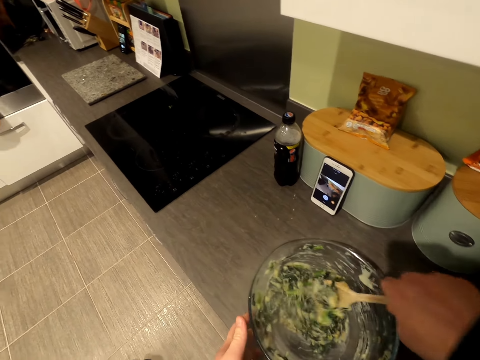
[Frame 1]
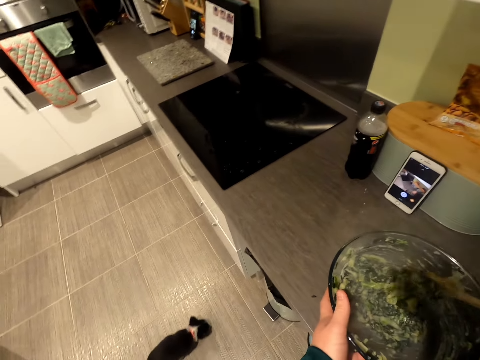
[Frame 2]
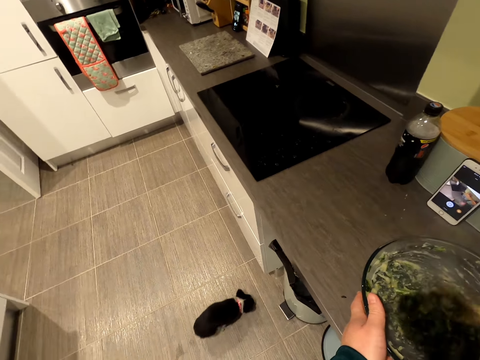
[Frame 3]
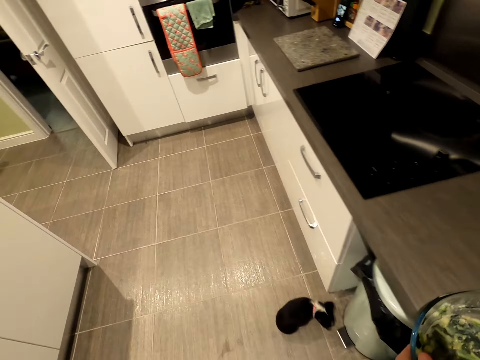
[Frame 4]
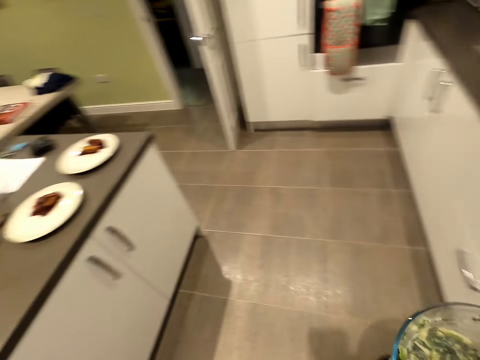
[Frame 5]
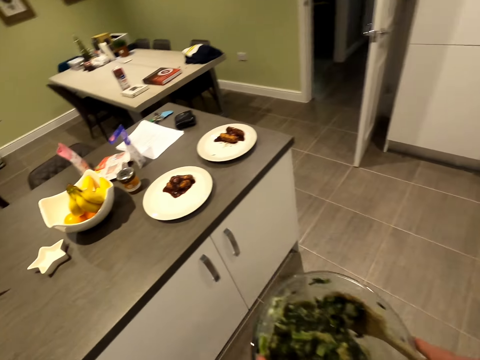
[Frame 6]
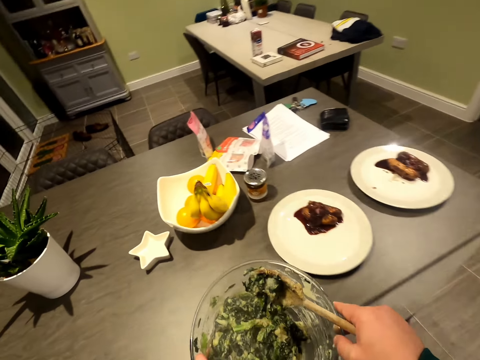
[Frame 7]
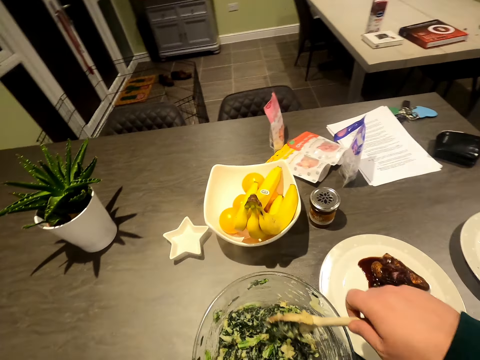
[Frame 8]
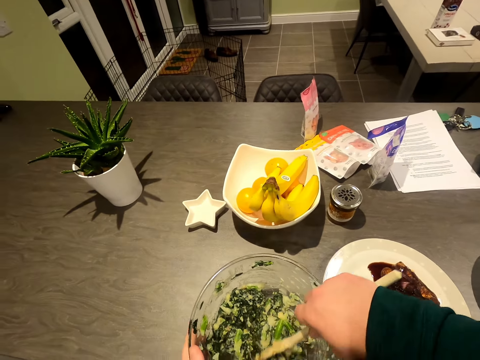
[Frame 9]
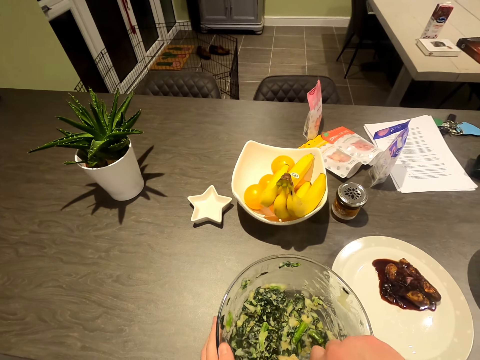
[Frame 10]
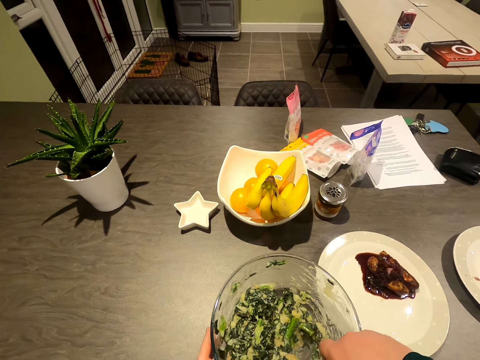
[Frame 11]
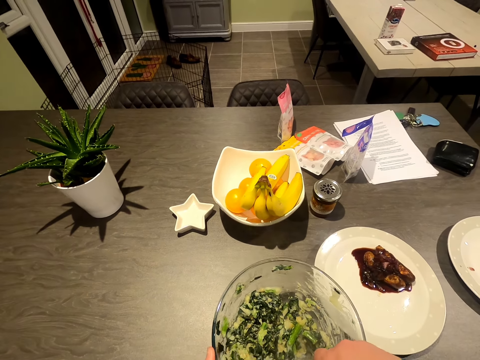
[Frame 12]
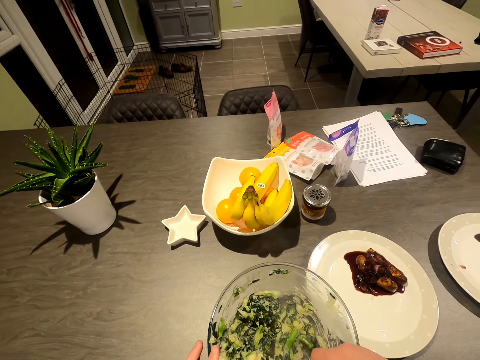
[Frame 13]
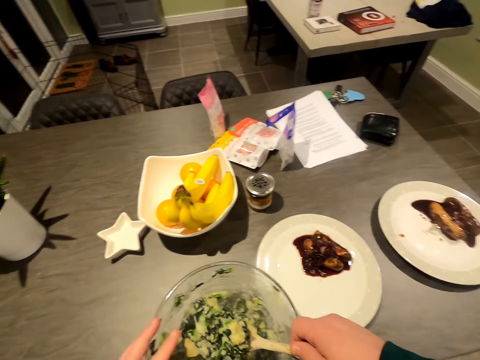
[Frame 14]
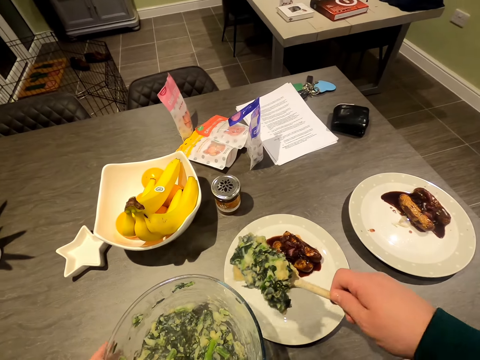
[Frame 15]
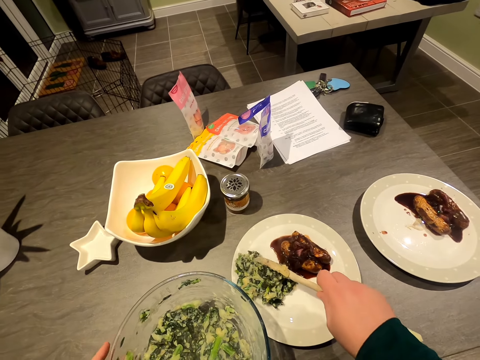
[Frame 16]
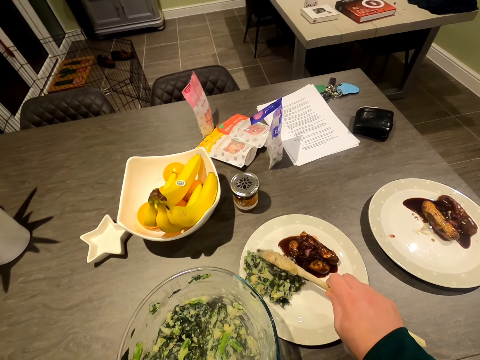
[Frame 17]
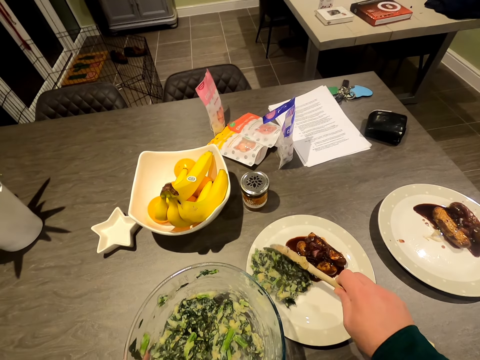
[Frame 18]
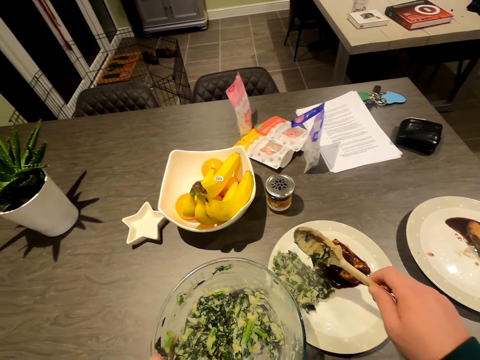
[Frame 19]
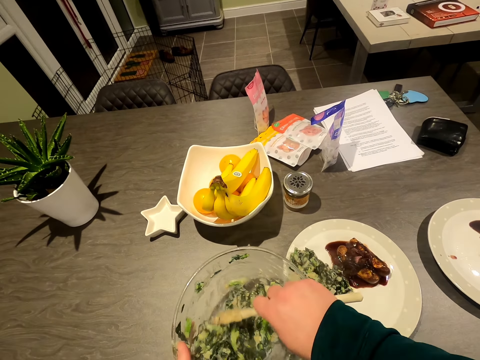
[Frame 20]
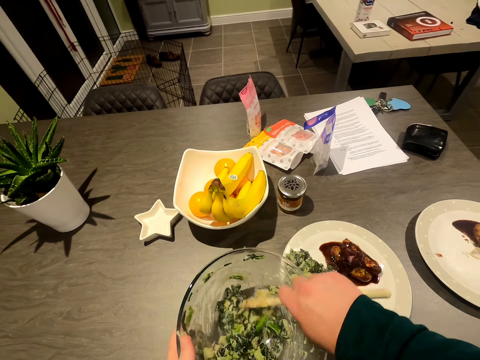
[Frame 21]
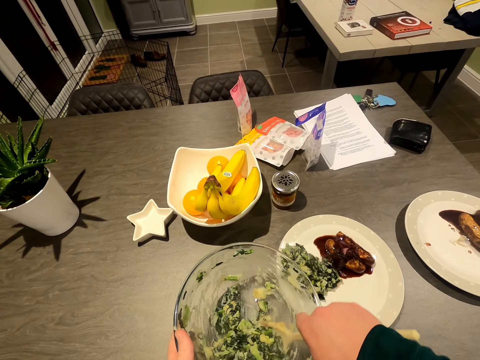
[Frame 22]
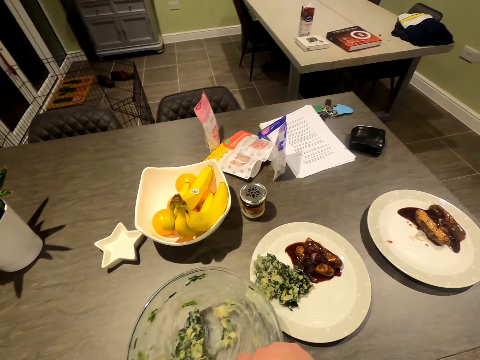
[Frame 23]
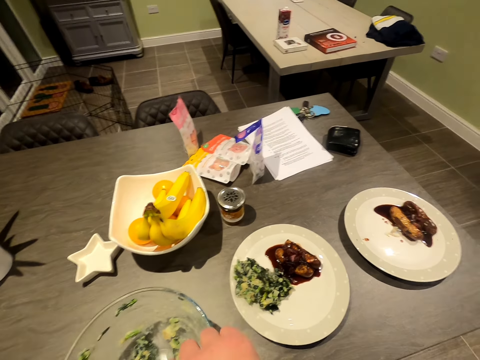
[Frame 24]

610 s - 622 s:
The camera wearer walks forward. They put the bowl with the vegetable on the table. They scoop the mashed vegetable. They serve food. They put it in the plate.

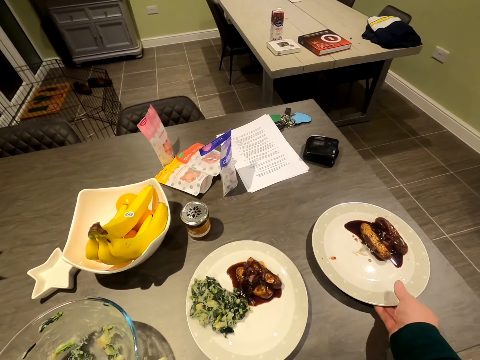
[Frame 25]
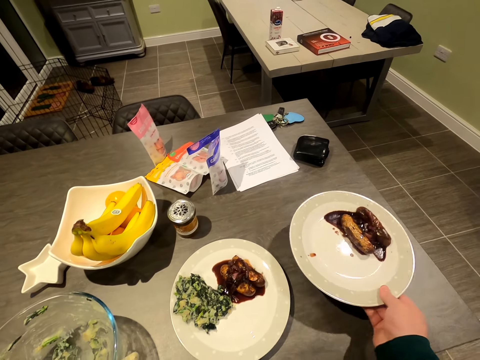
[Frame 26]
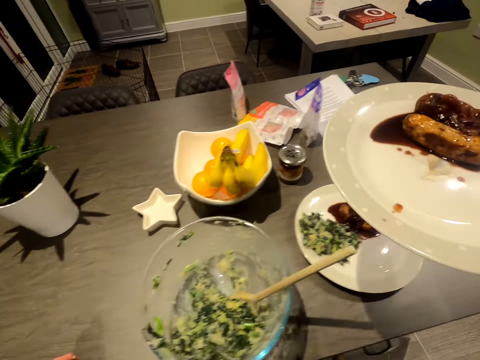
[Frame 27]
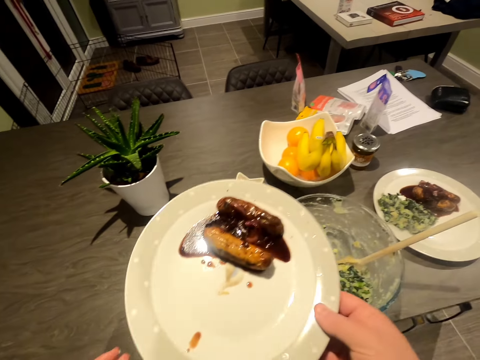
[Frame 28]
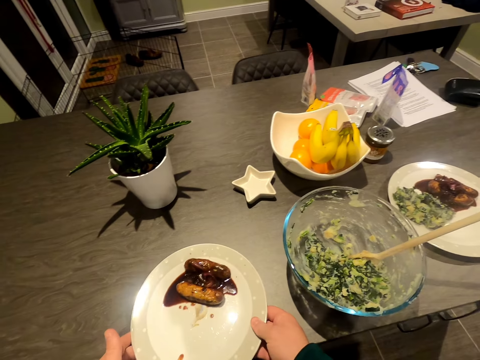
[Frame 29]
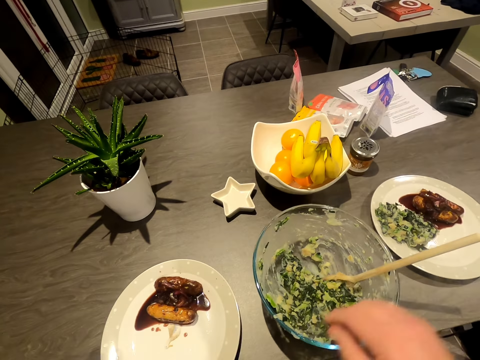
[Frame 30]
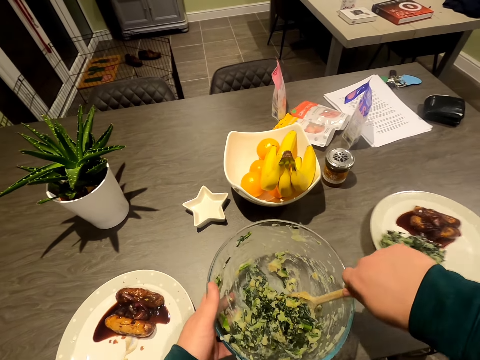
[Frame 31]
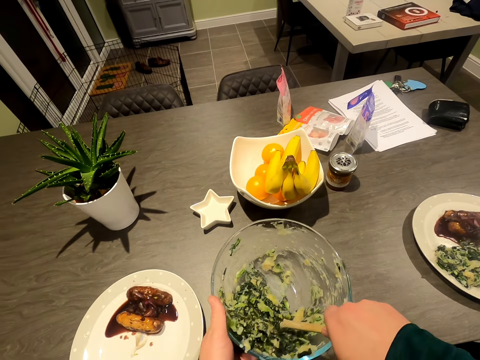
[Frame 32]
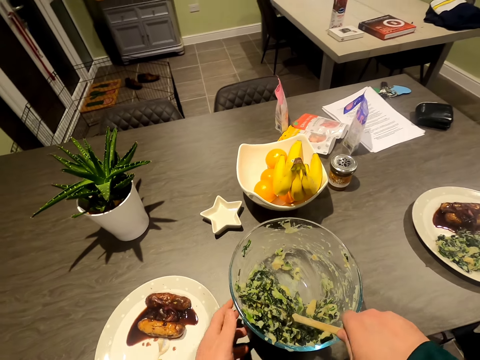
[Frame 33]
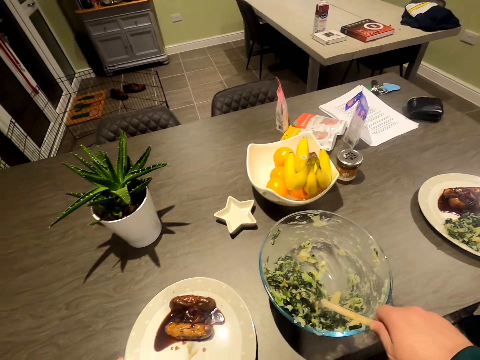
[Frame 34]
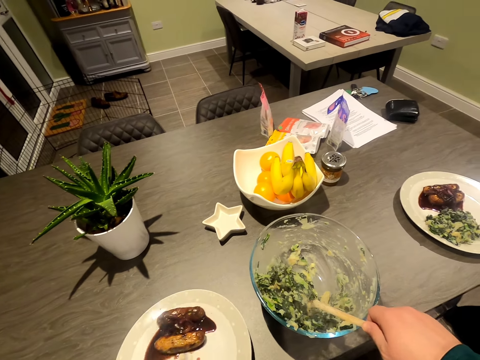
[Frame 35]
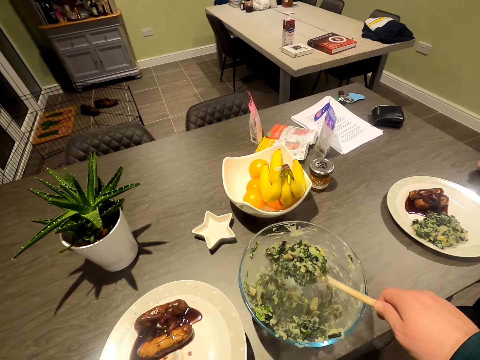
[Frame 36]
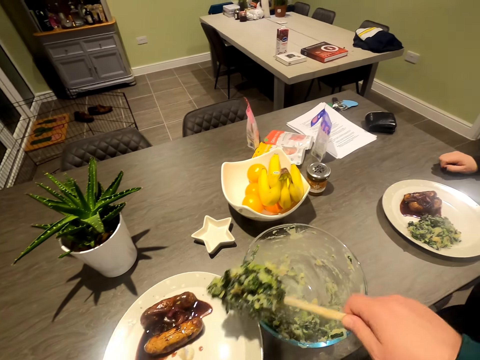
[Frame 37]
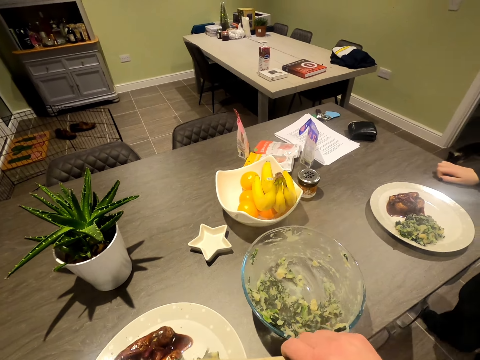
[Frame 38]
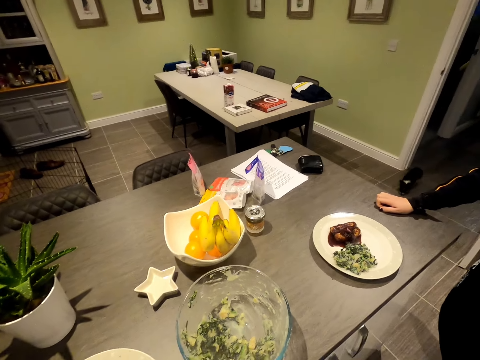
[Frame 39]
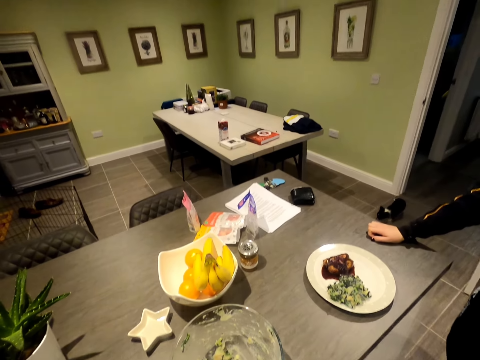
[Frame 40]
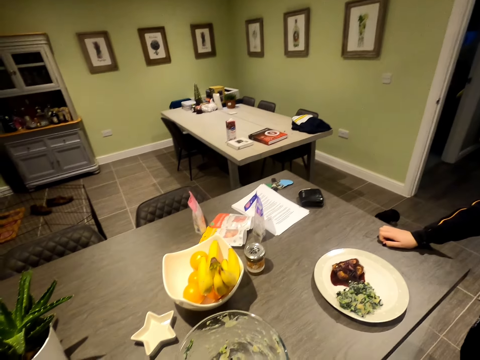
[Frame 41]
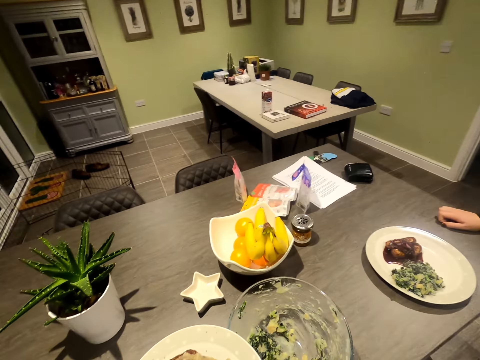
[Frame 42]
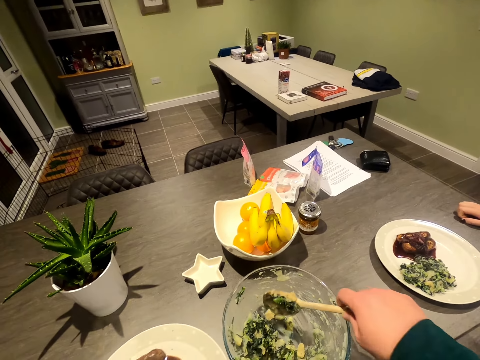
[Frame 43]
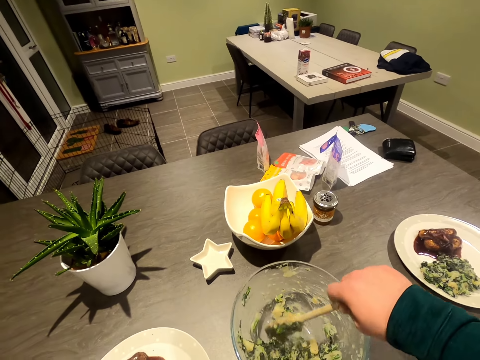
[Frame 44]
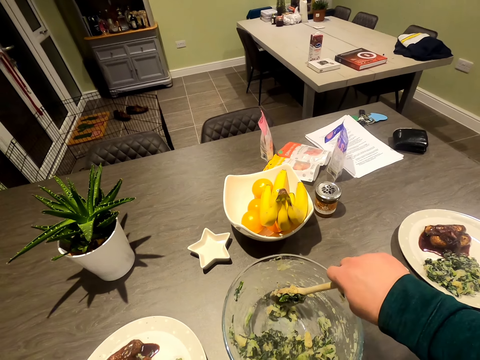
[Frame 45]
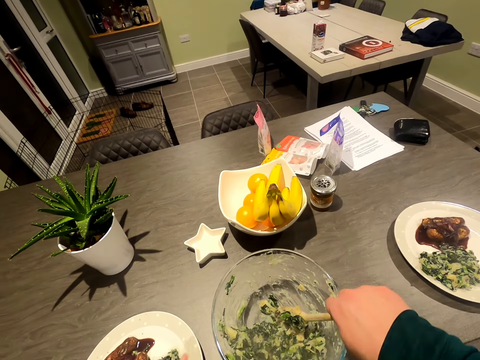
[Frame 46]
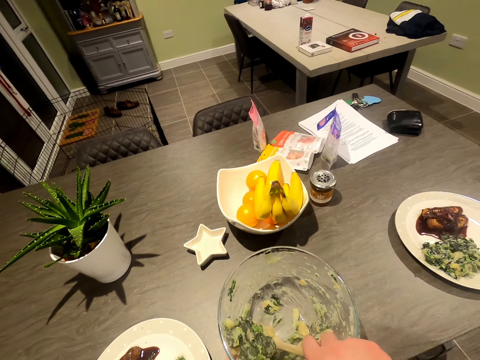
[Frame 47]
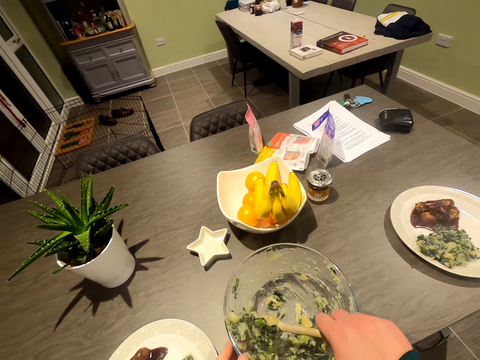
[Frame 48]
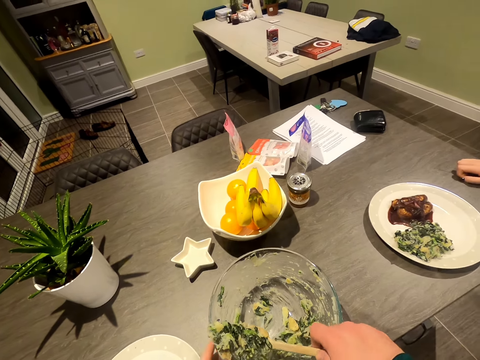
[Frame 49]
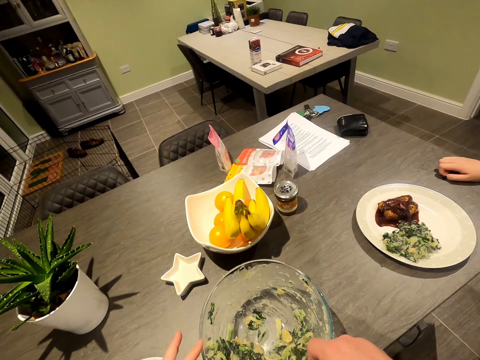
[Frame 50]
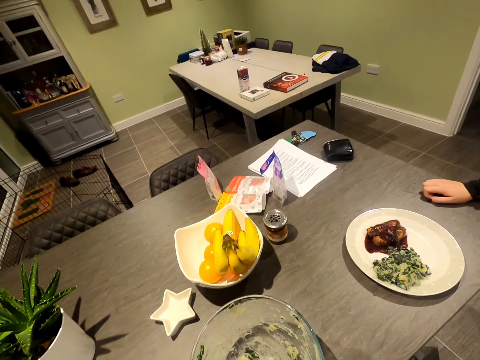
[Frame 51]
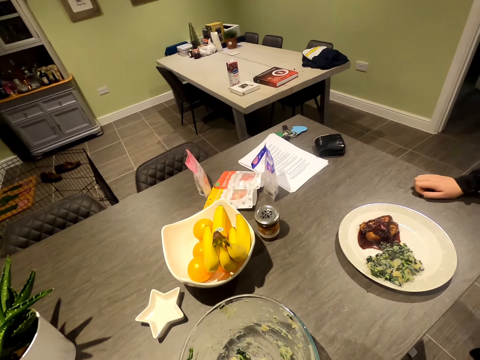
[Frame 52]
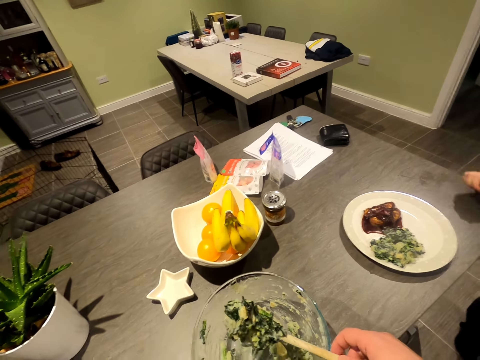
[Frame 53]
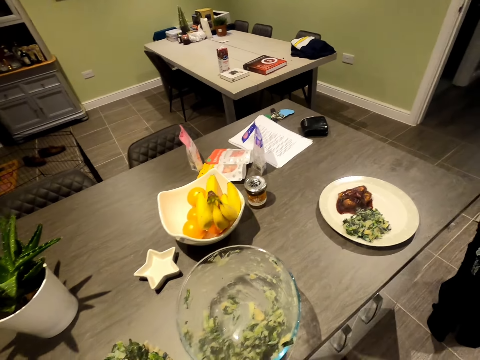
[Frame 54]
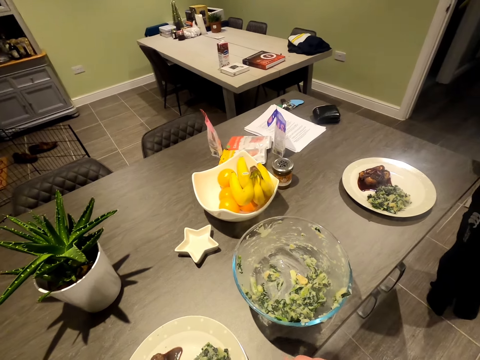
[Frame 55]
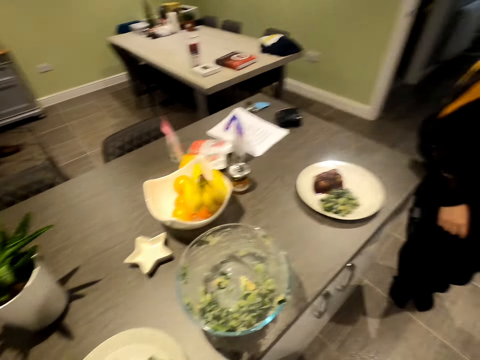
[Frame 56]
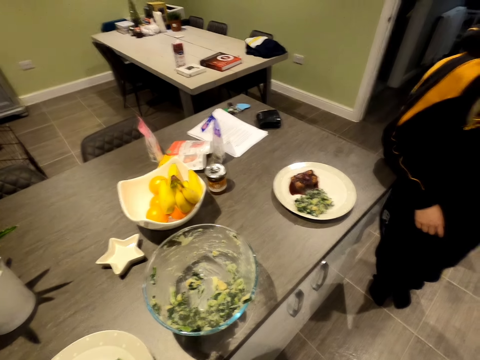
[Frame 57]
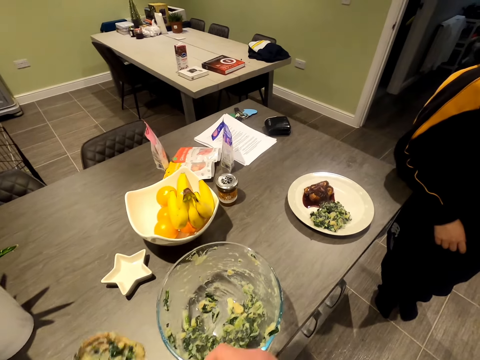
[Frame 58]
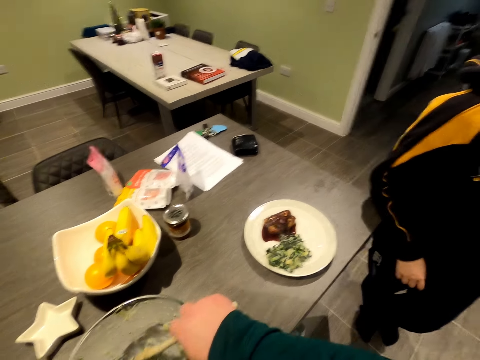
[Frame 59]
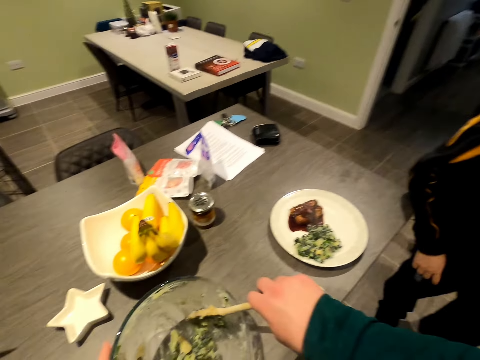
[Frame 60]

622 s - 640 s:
The camera wearer picks up a plate. They move the plate. They put the plate on the table. They serve food. A woman speaks. The camera wearer scoops the mashed vegetable. They lift the plate. They put it in the plate on the table. They speak. The woman moves forward. The camera wearer scoops the mashed vegetable. They put it in the plate on the table.
